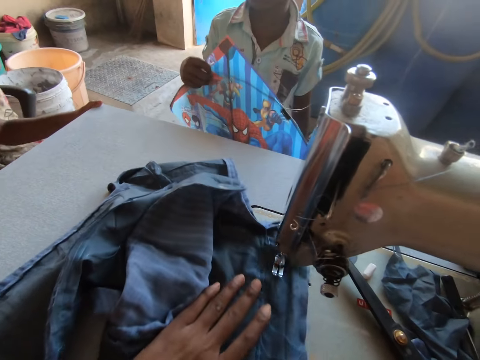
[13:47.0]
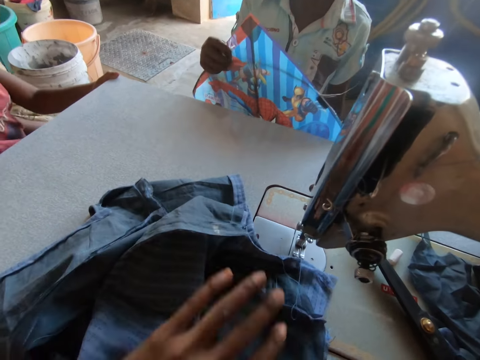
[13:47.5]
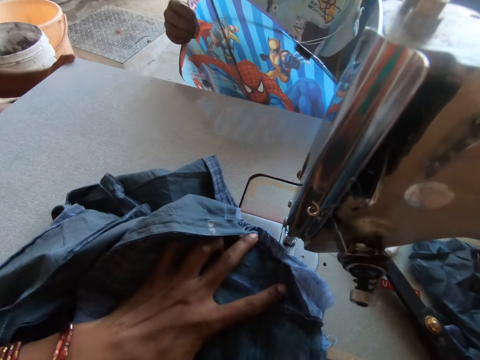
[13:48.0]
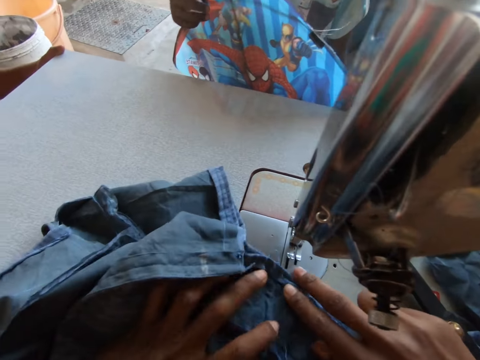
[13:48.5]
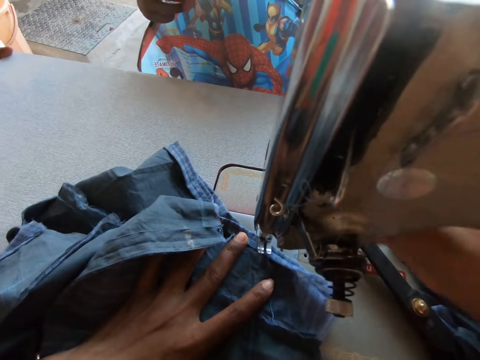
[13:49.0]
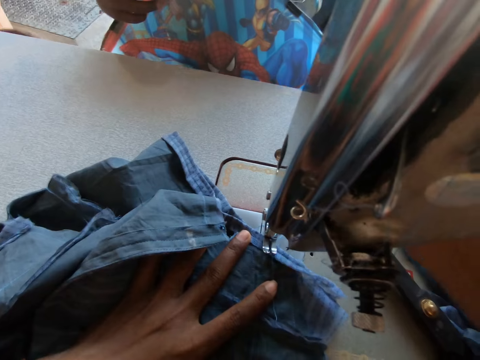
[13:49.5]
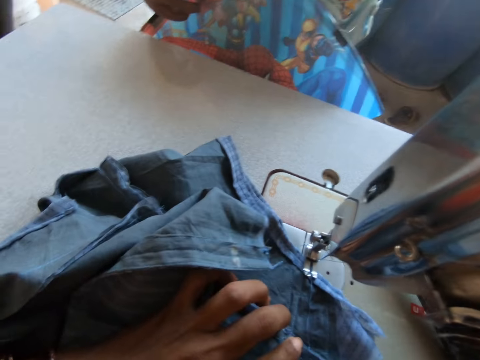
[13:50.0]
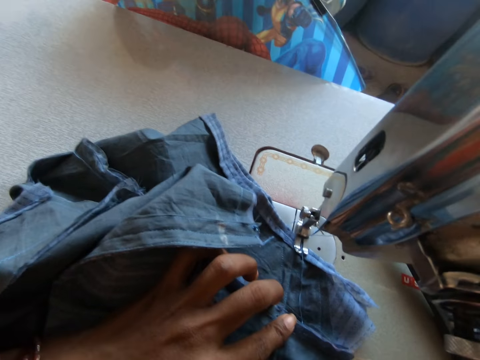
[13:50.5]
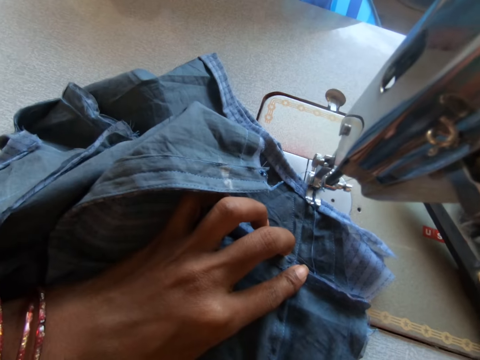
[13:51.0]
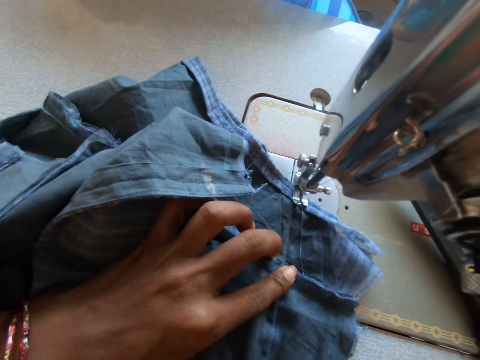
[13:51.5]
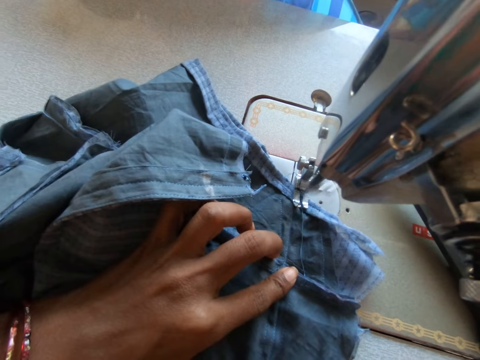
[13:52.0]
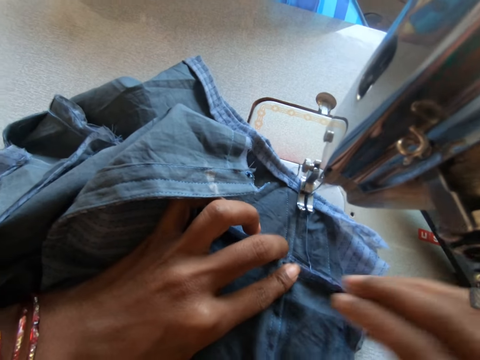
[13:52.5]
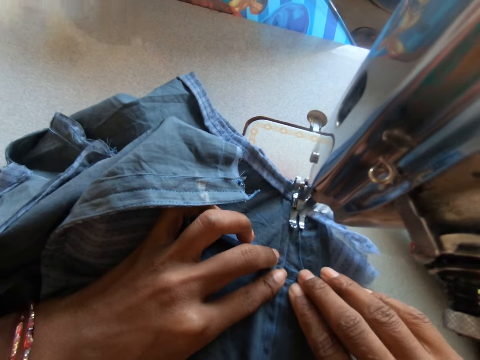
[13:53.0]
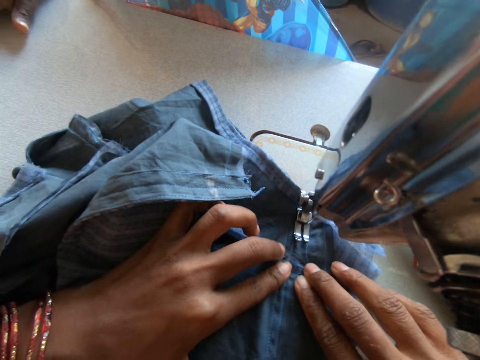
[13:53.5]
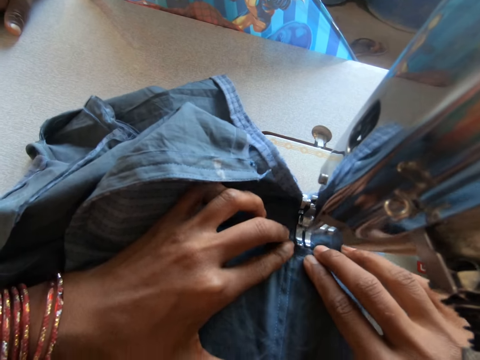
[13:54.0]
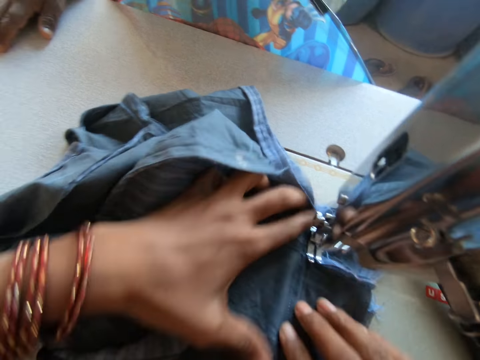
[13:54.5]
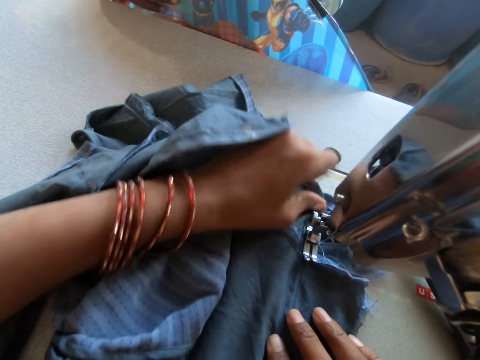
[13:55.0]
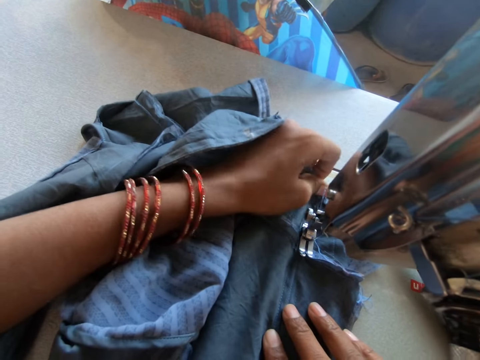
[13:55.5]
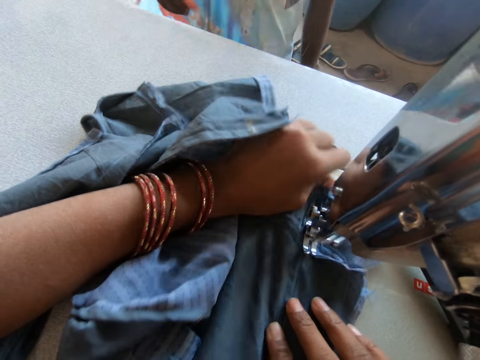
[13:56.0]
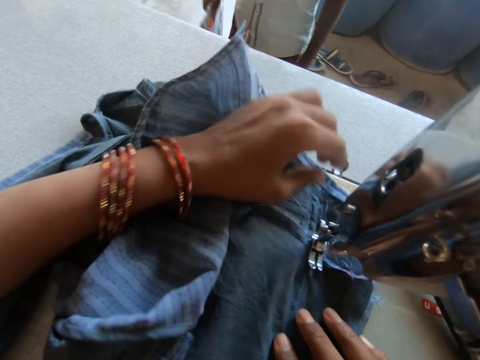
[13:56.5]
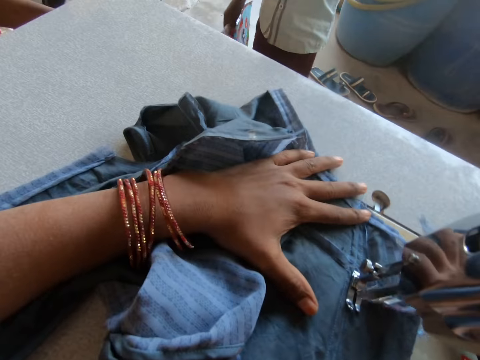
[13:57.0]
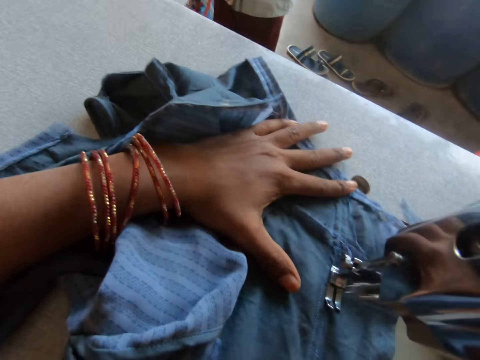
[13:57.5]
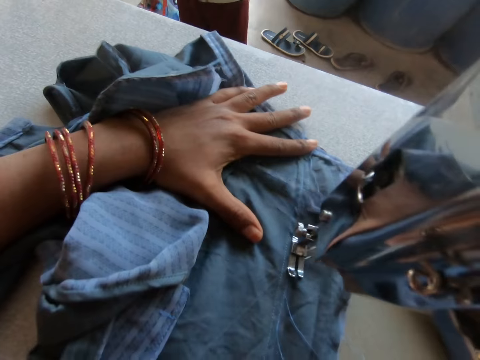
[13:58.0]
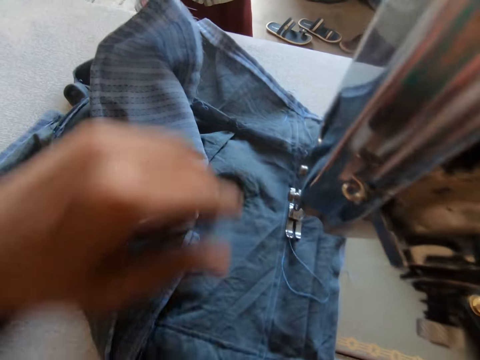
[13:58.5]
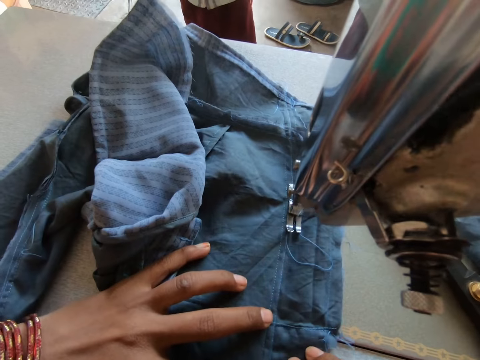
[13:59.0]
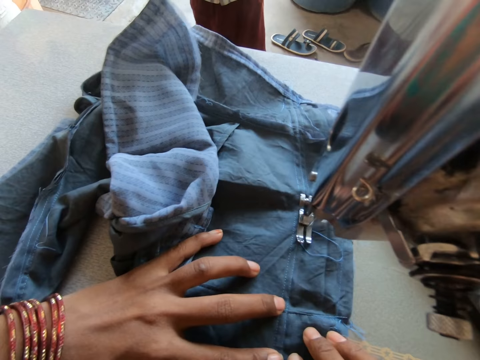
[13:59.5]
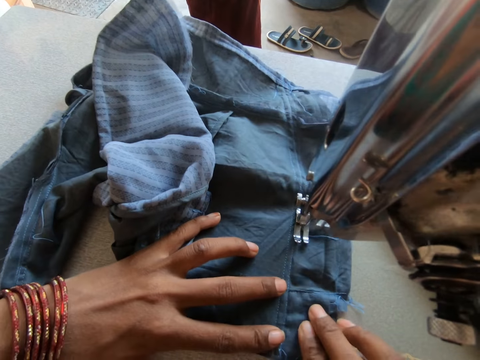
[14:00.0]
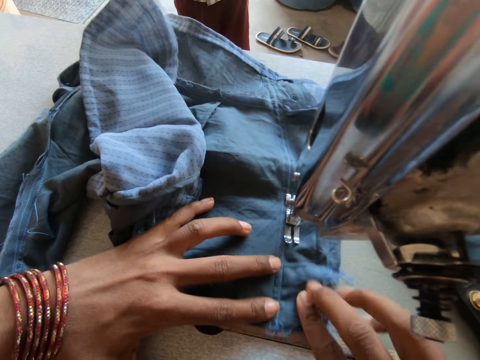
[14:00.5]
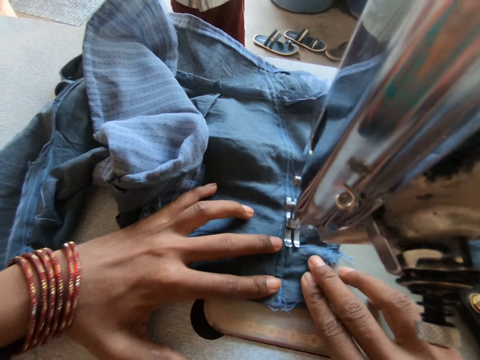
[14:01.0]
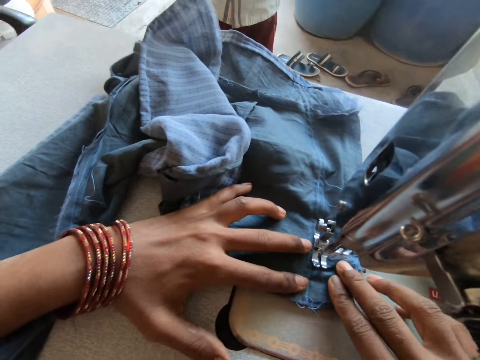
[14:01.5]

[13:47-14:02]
A boy stands along the sewing machine. The camera wearer sews the cloth with the sewing machine.

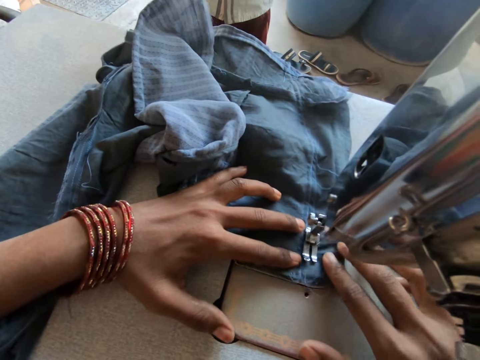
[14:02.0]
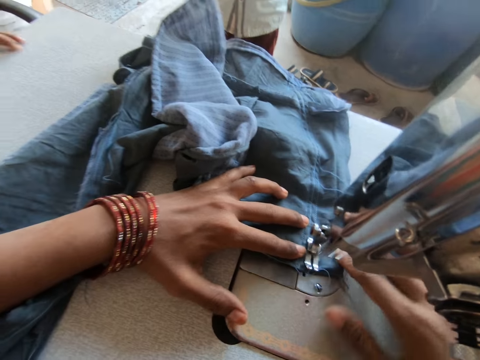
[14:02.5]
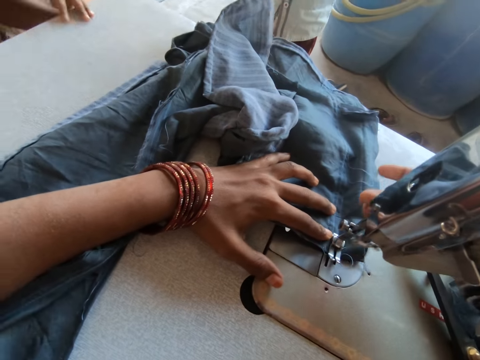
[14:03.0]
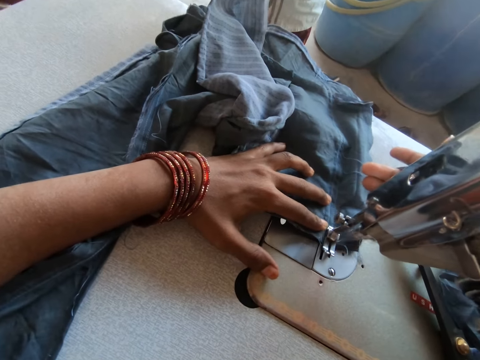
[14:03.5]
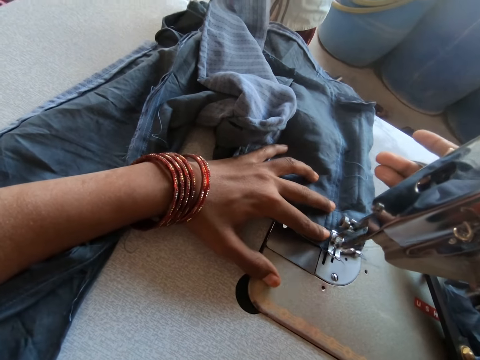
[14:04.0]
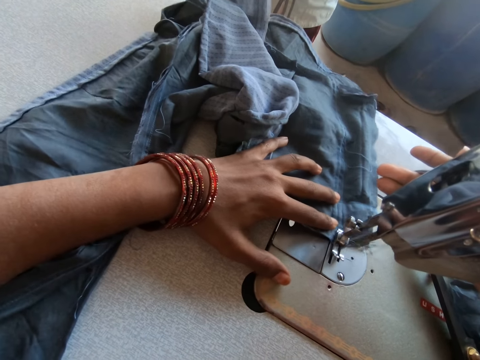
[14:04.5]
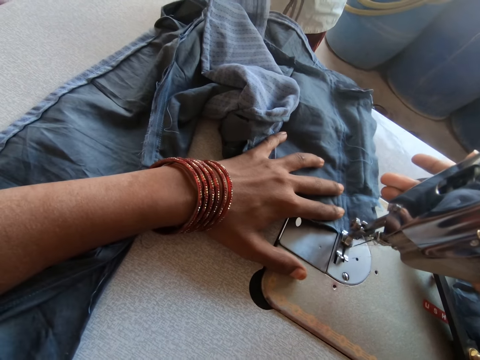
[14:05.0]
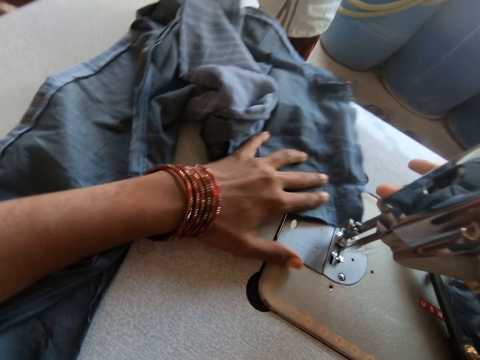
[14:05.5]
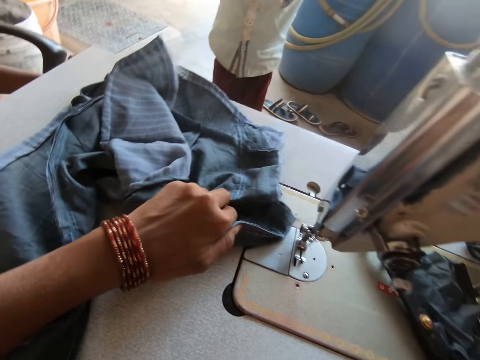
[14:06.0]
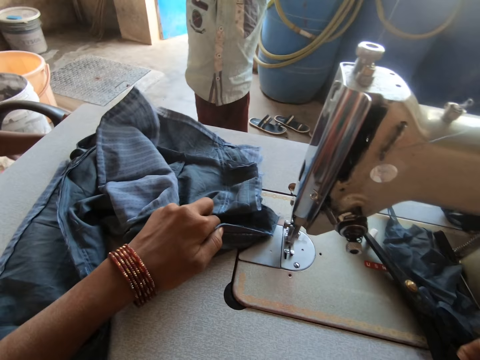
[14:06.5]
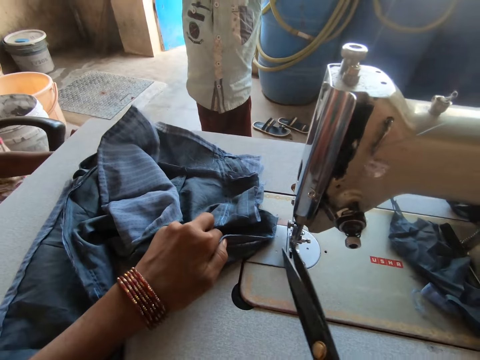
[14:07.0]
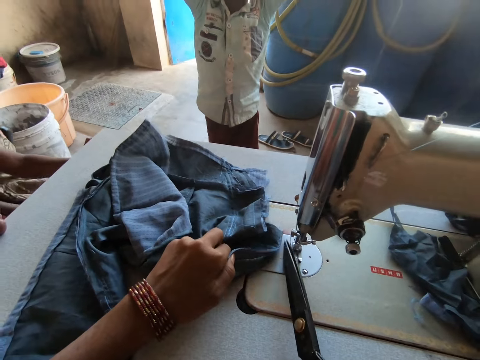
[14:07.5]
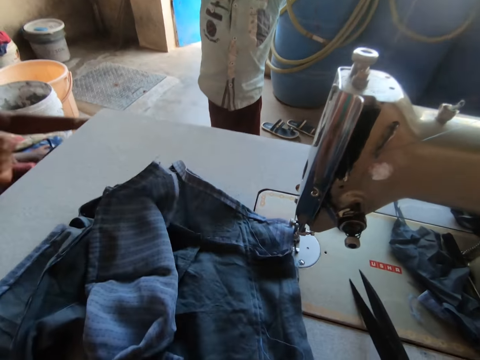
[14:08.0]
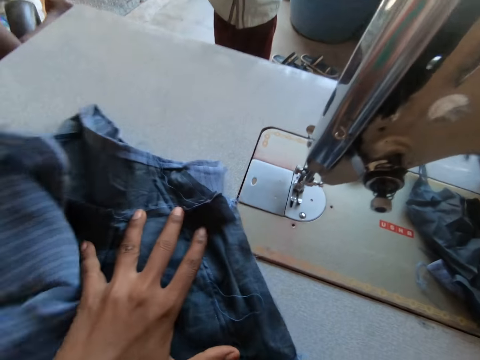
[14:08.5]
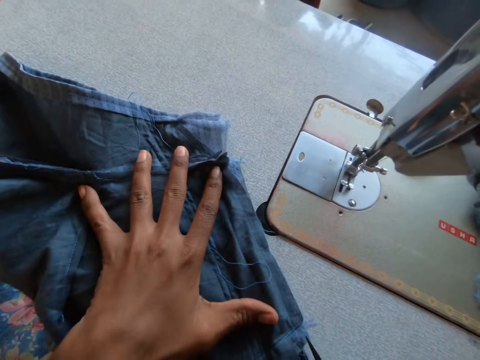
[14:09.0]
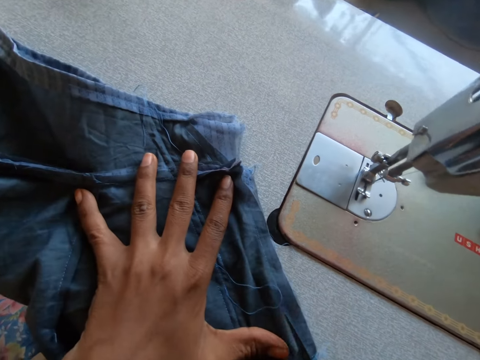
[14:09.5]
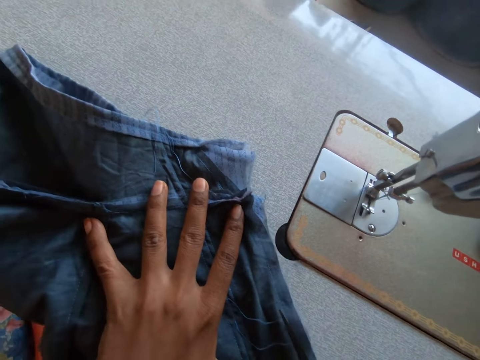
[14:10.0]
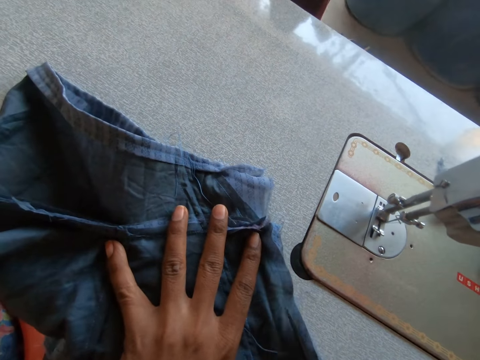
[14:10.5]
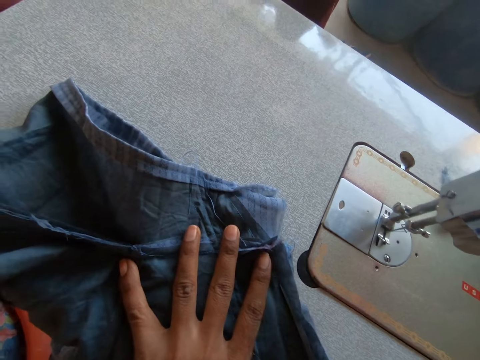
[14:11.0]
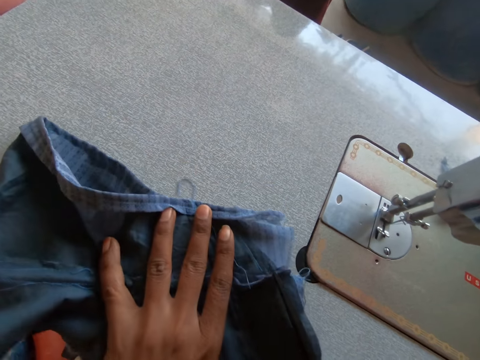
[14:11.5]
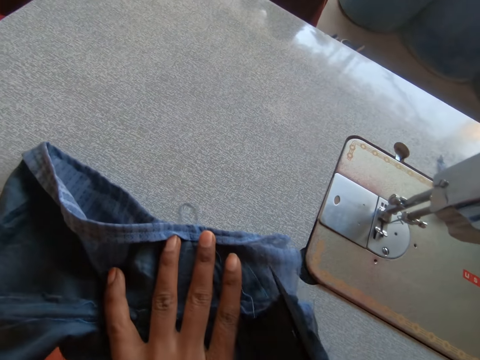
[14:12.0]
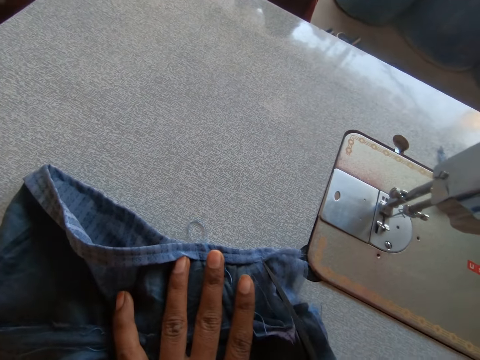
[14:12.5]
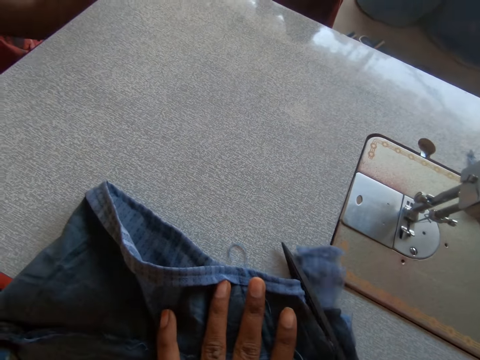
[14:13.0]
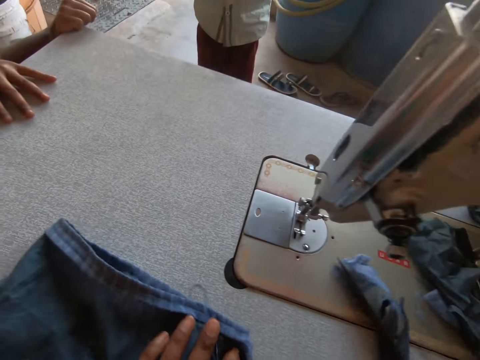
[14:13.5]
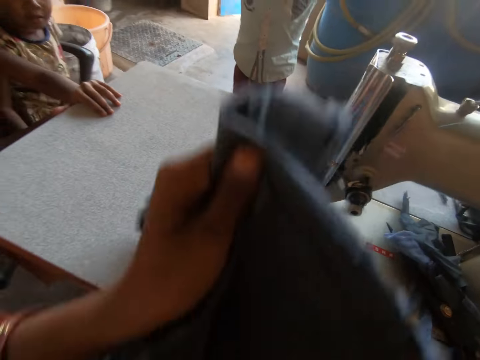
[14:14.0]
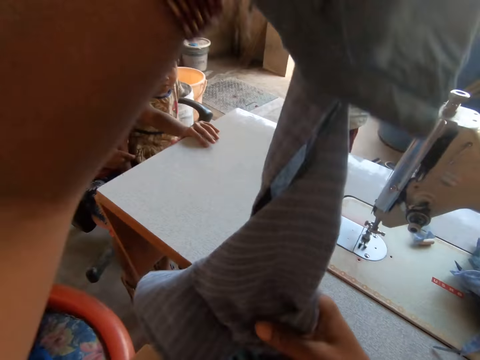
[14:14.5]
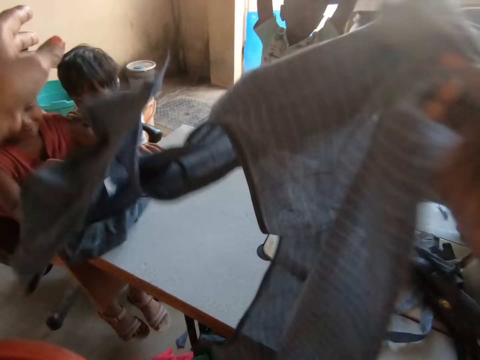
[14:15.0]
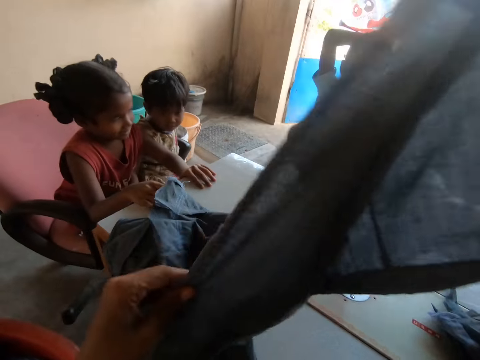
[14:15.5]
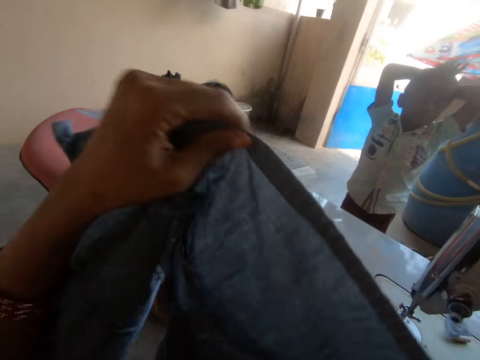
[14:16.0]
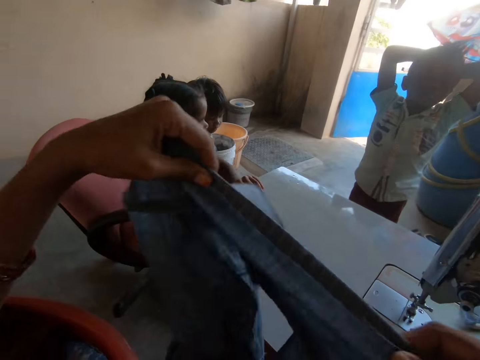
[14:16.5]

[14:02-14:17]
The camera wearer picks up the scissors from the sewing machine with her right hand. She cuts a thread from the cloth with the scissors in her right hand. She adjusts the cloth on the sewing machine with her left hand. She cuts the cloth on the sewing machine with the scissors in her right hand. She converses. She drops the scissors on the sewing machine with her right hand. She carries the cloth from the sewing machine with her left hand. She stretches the cloth.
